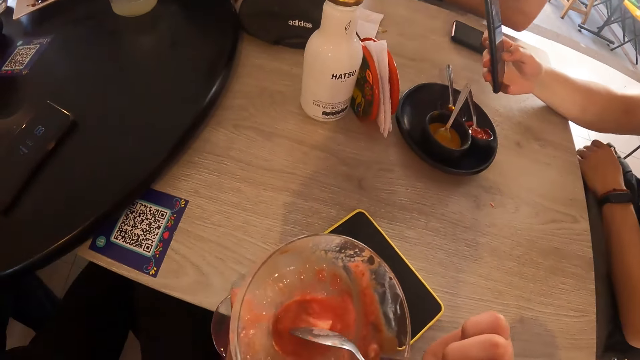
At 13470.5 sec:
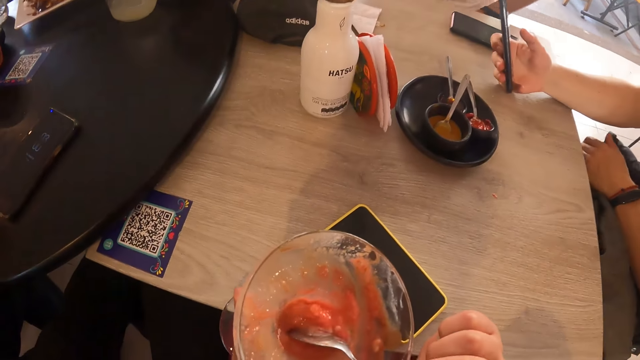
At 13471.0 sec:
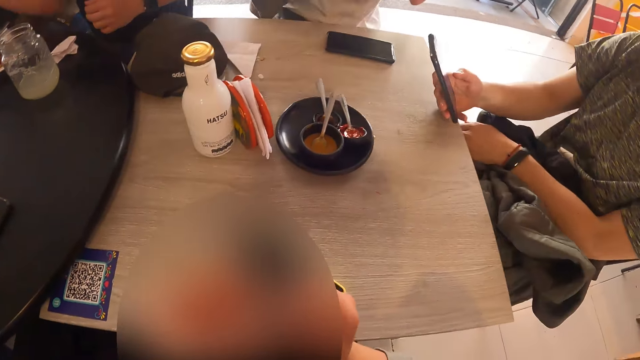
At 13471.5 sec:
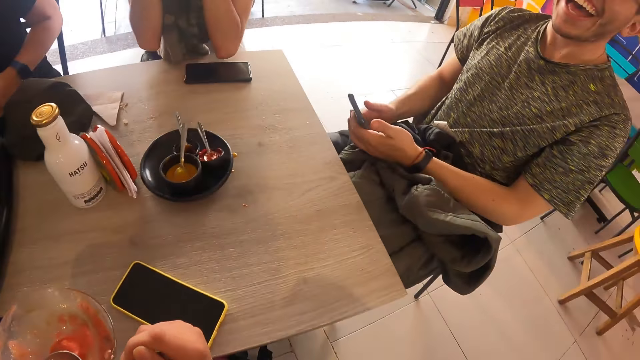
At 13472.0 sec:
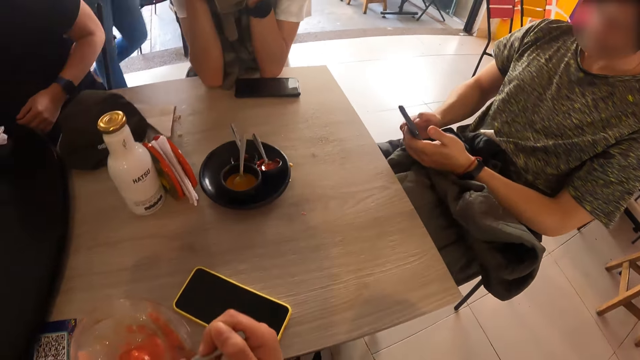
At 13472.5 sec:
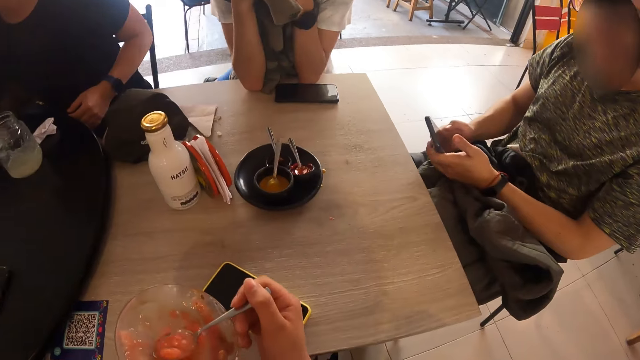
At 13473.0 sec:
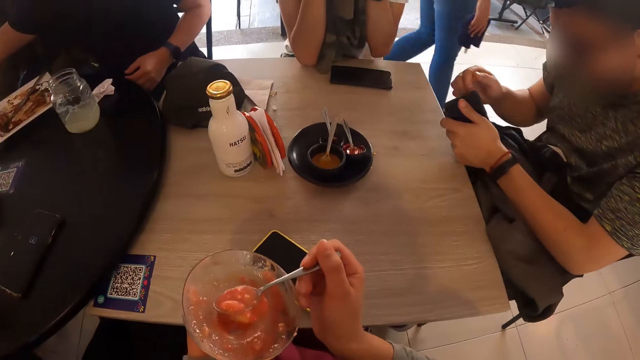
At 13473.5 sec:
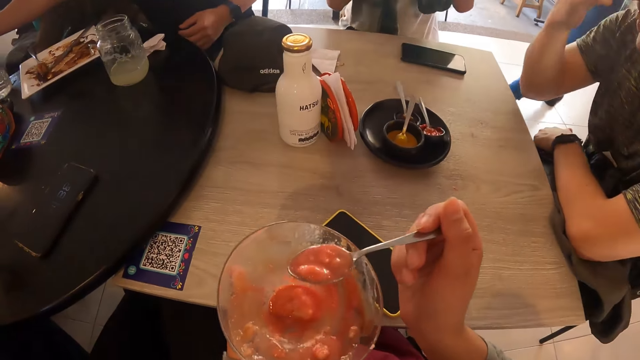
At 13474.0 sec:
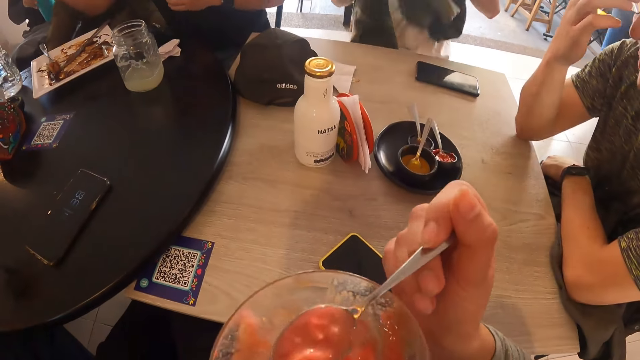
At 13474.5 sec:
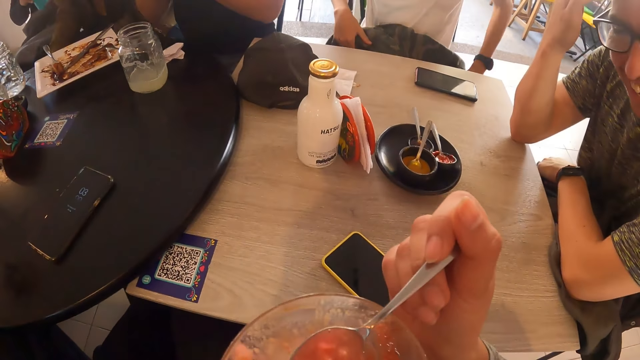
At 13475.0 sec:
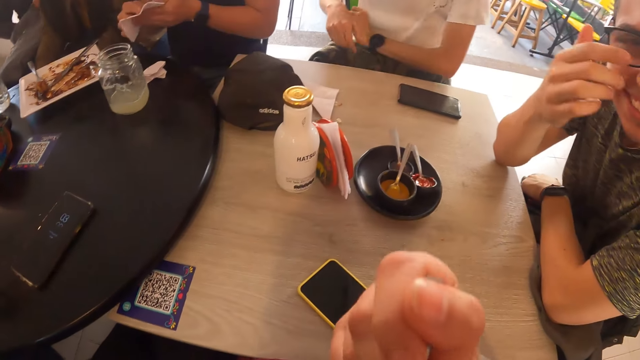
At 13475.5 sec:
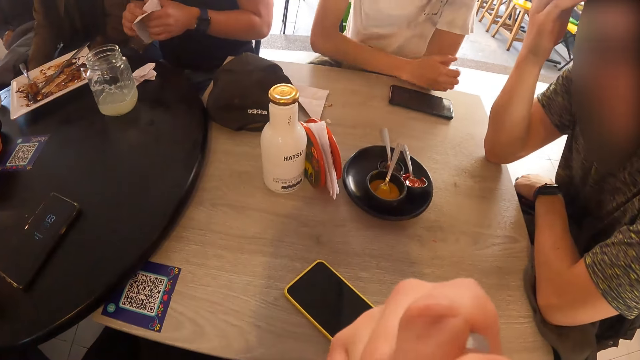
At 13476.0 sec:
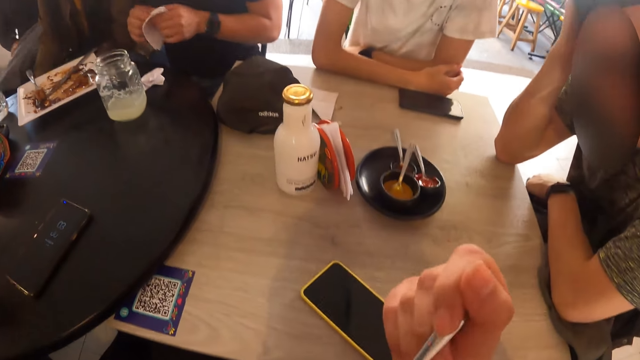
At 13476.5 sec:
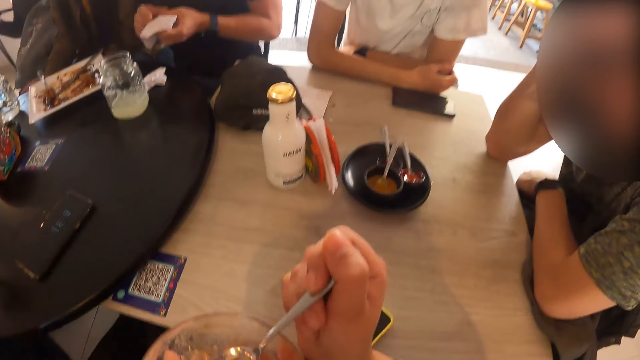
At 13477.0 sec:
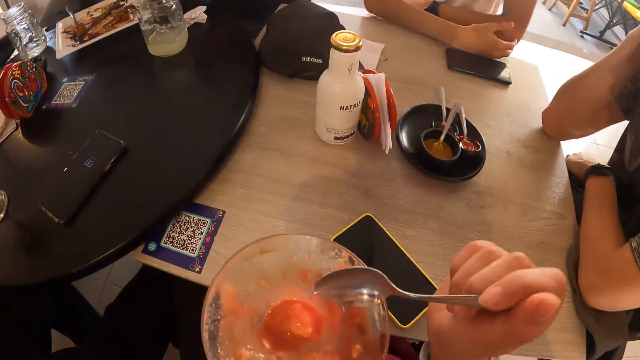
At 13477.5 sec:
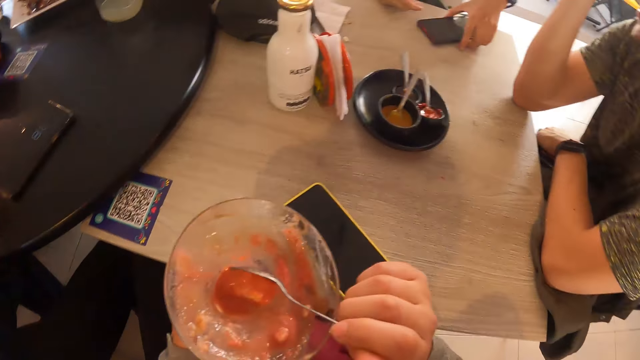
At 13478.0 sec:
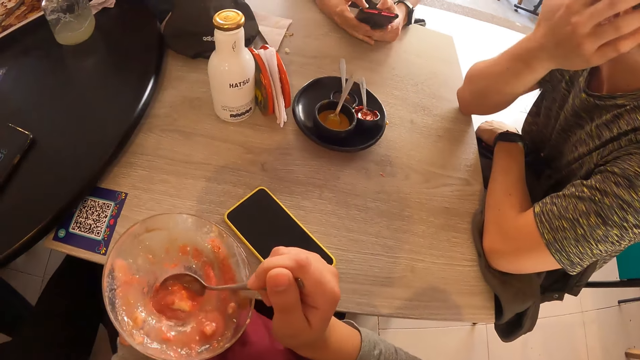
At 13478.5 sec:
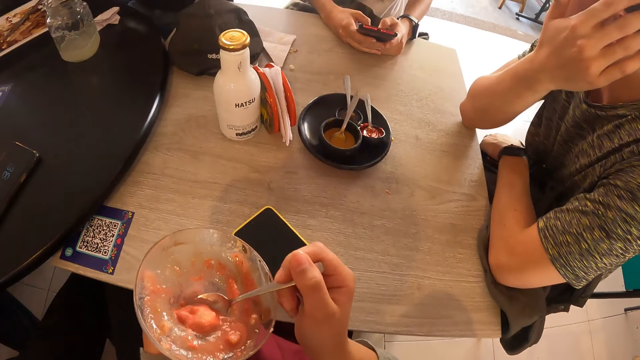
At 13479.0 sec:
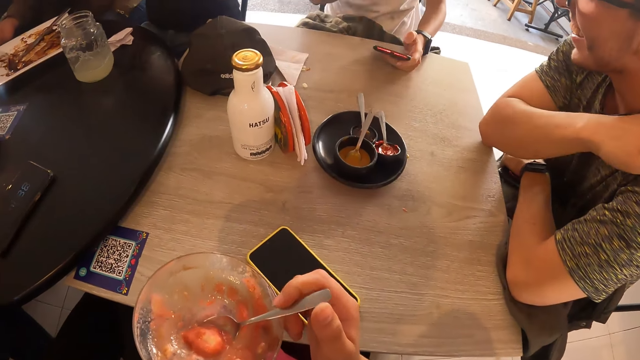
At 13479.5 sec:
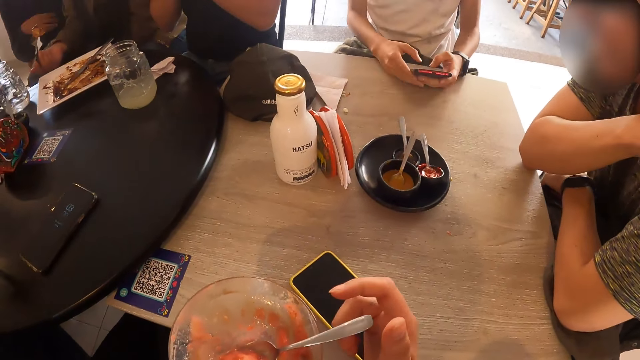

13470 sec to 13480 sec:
A man lifts a sweater from his thigh with both hands. The camera wearer scoops some ice cream from the cup of ice cream with the spoon in her right hand. The man rests his hand on the table. Another man transfers the phone from his right hand to his left hand. The other man rests his hands on the table. The first man places the sweater on his thigh with both hands. The camera wearer moves the food to the mouth. A third man cleans his hands with a napkin. The camera wearer eats the ice cream with the spoon in her right hand. The first man takes the phone from the table with his left hand. The camera wearer scoops some ice cream from the cup of ice cream with the spoon in her right hand. The first man operates the phone with both hands.

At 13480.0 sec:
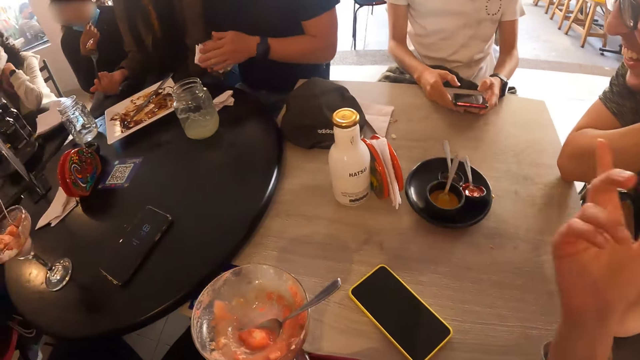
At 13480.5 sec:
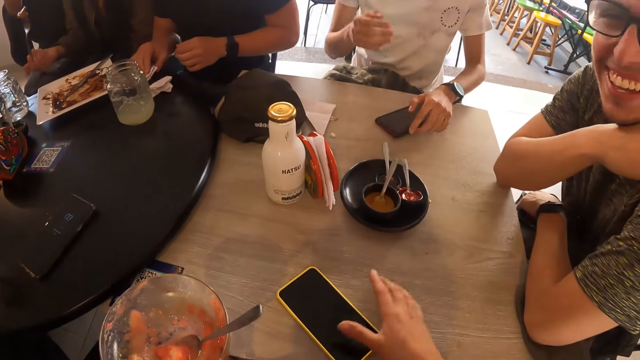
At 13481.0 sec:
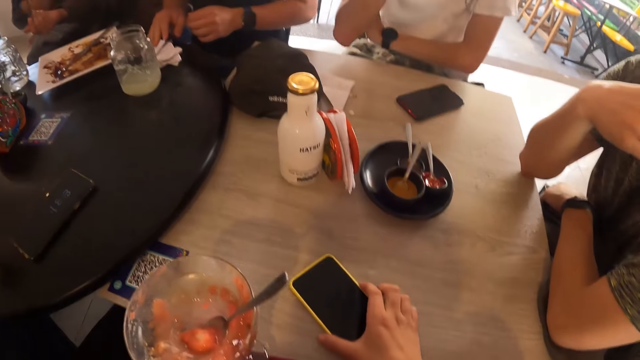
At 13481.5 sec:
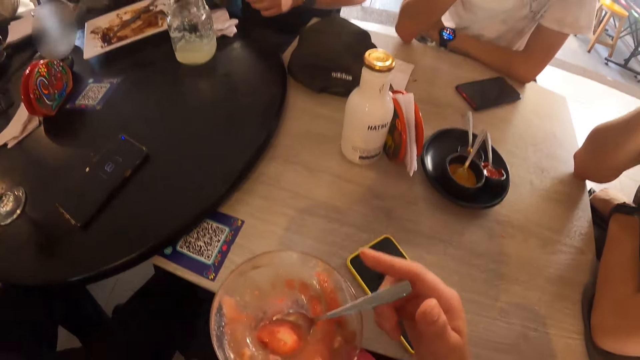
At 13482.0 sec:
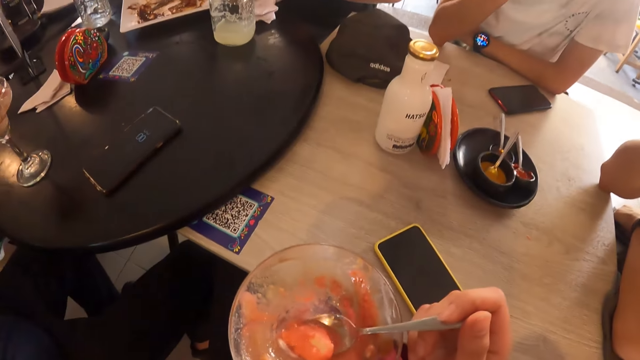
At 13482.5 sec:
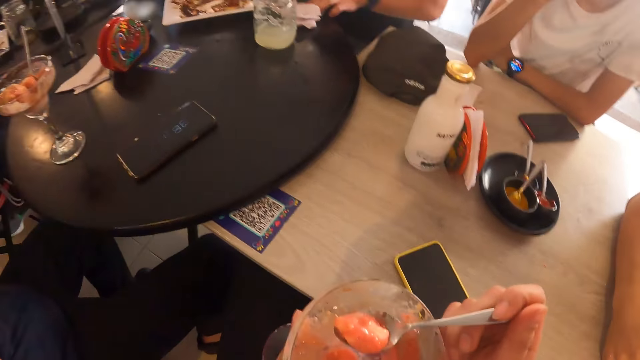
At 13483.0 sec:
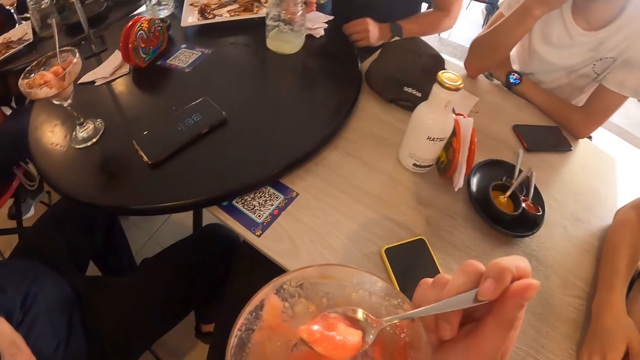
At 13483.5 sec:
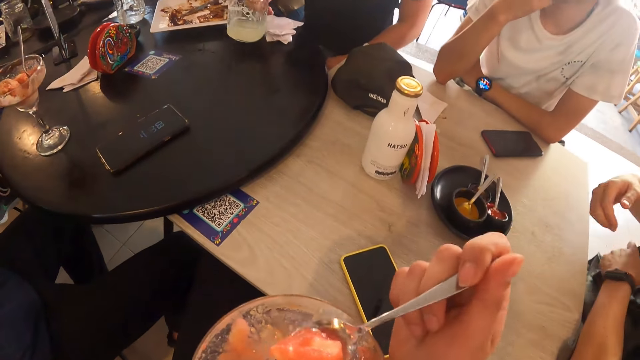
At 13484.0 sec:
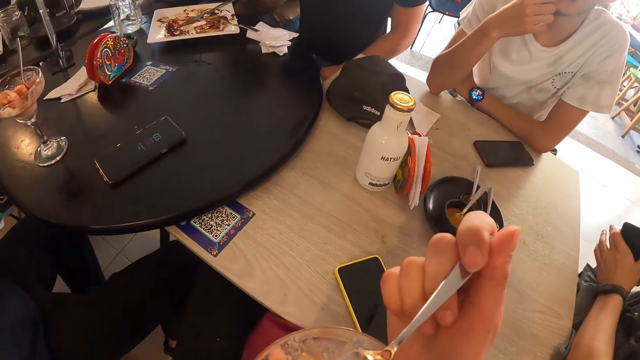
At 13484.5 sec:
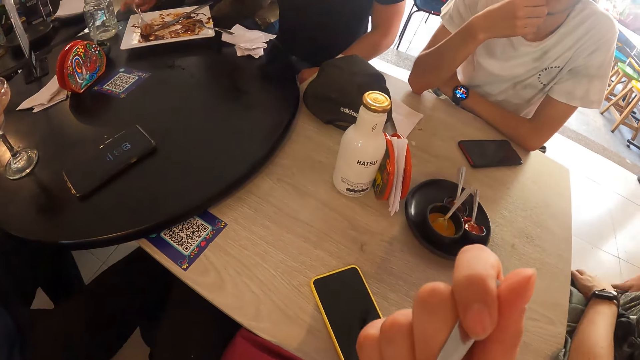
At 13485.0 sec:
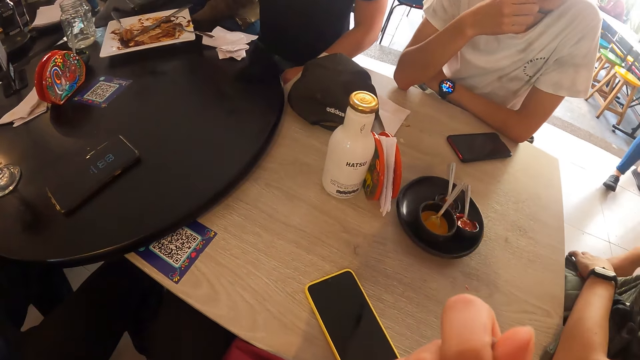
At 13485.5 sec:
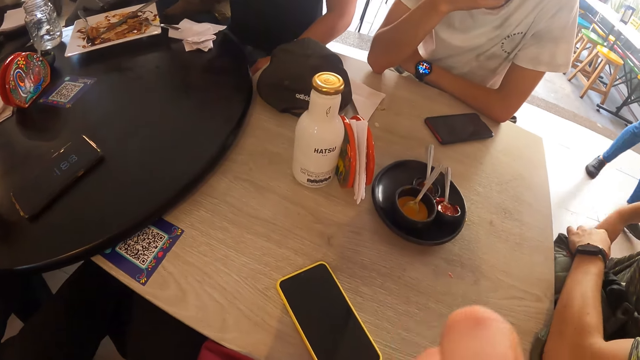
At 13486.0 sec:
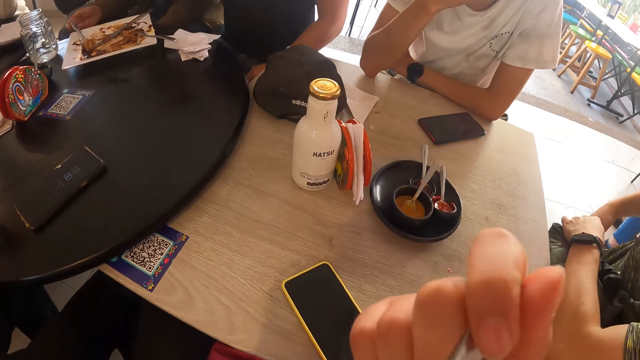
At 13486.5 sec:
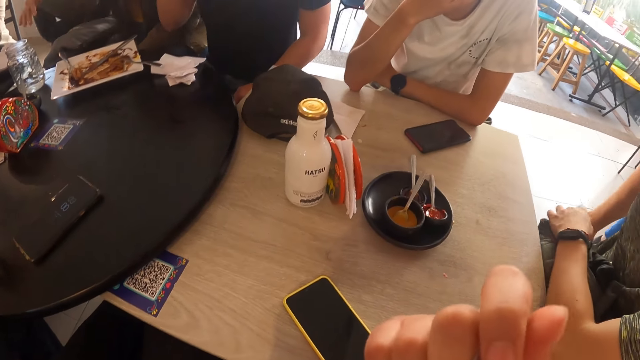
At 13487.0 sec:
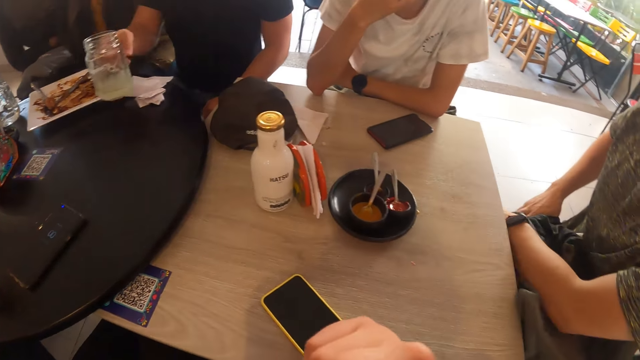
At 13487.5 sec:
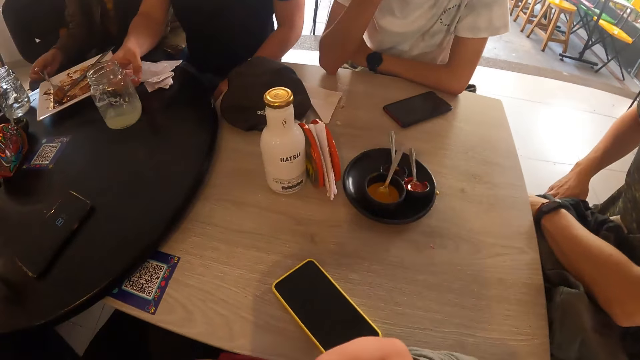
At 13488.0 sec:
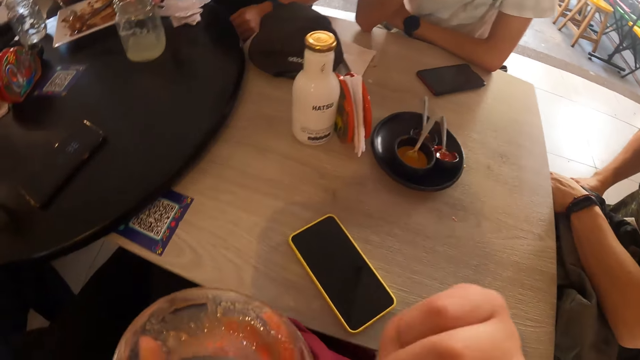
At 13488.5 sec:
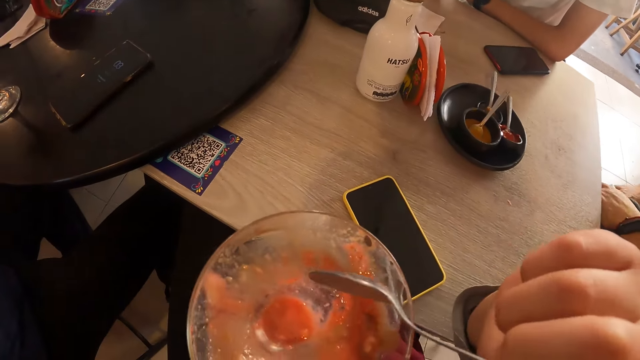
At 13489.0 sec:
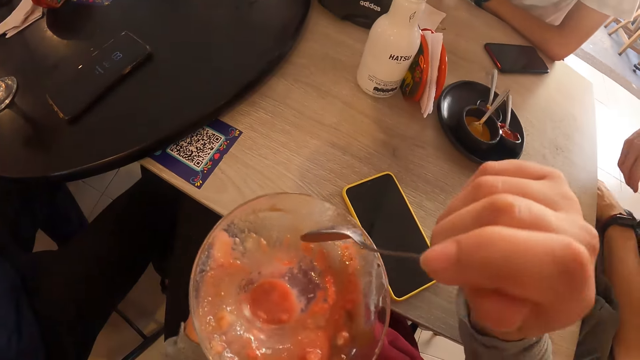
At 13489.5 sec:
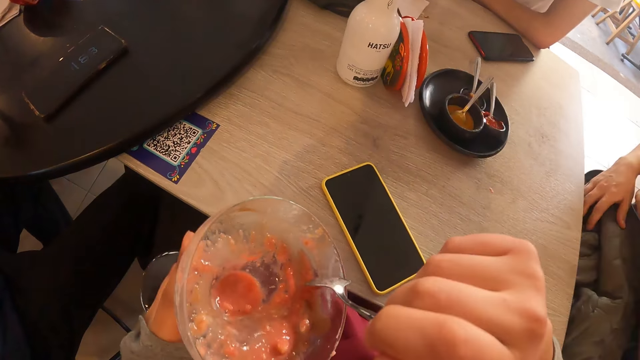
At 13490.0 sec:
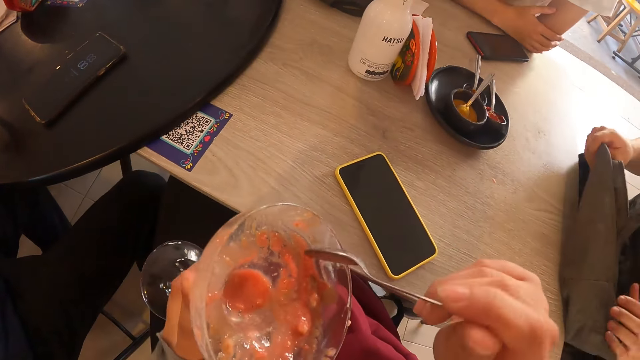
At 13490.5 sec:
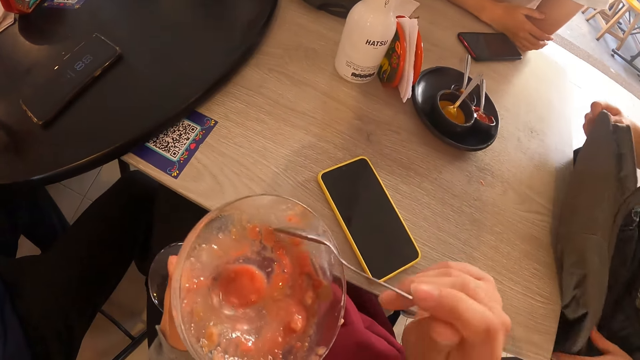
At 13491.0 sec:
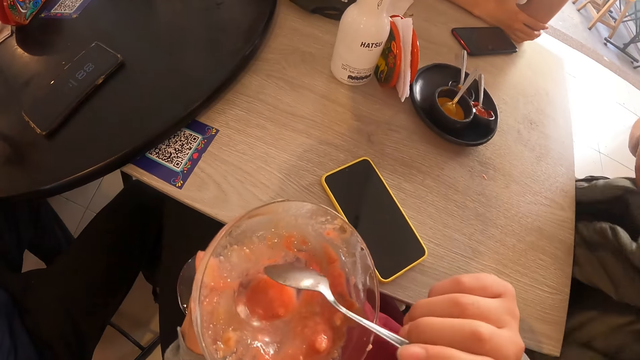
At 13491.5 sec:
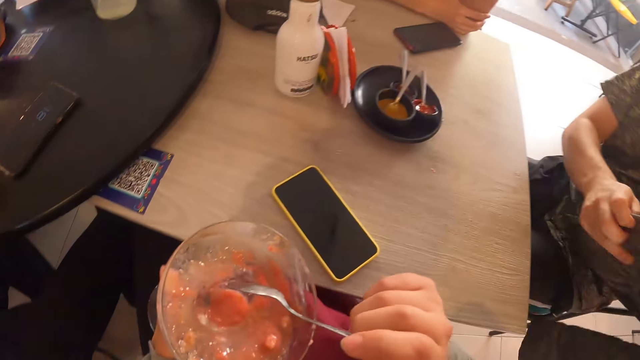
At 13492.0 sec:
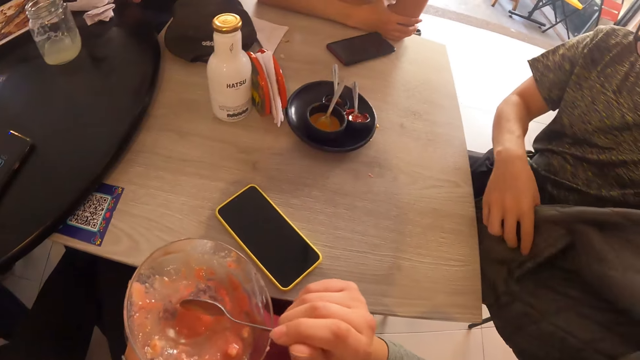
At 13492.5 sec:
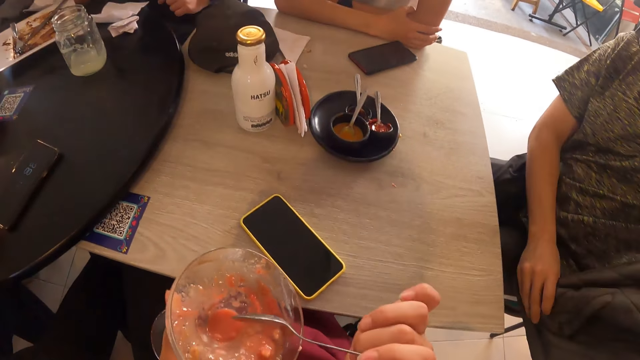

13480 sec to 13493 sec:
A man places the phone on the table with both hands. Another man places the napkin on the table with his right hand. The camera wearer touches the phone on the table with her right hand. She moves the phone. The first man rests his hands on the table. The camera wearer holds the spoon. She scoops food. The second man takes the cup of lemonade from the table with his right hand. A third man removes his hands from the table, transfers the phone from his left hand to his right hand and picks the phone. The camera wearer eats the ice cream with the spoon in her right hand. The third man puts the phone into his joggers' pocket with his right hand. The second man places the cup of lemonade on the table with his right hand. The camera wearer scoops some ice cream from the cup of ice cream with the spoon in her right hand. The third man holds a jacket. The camera wearer scoops food.
